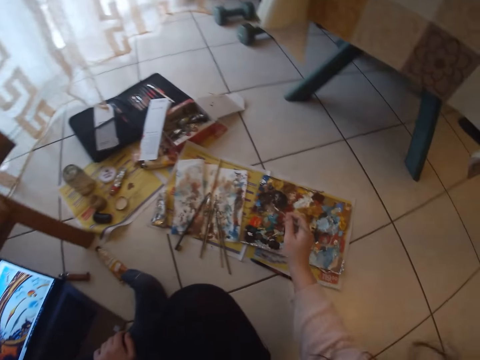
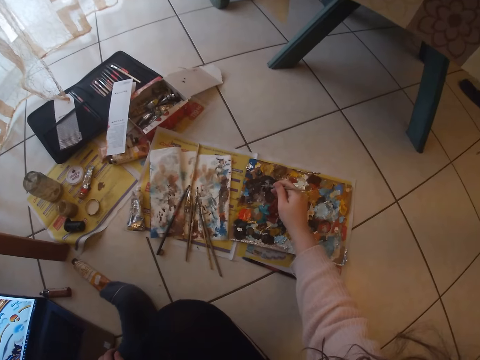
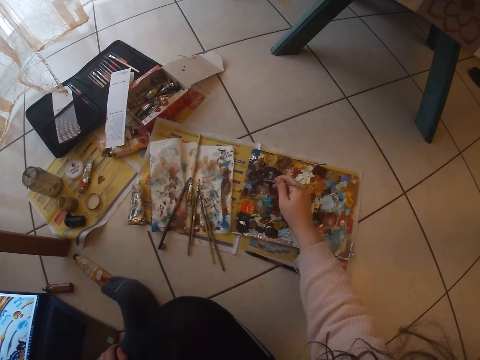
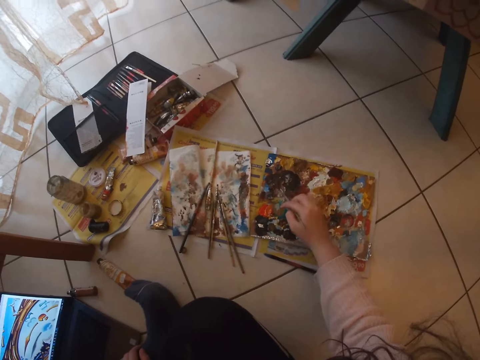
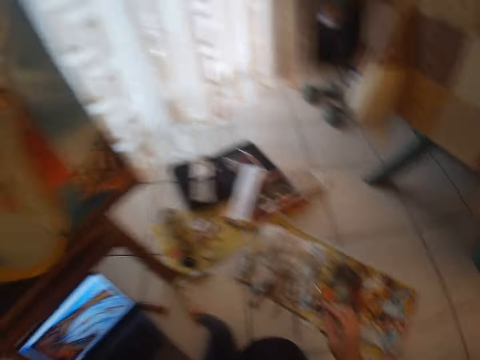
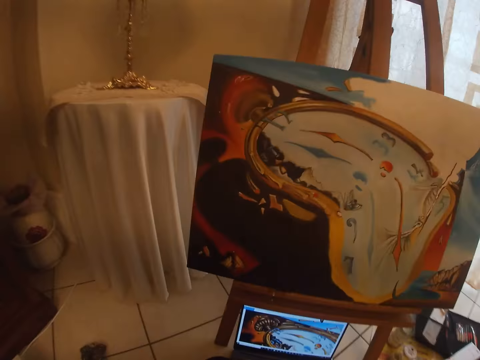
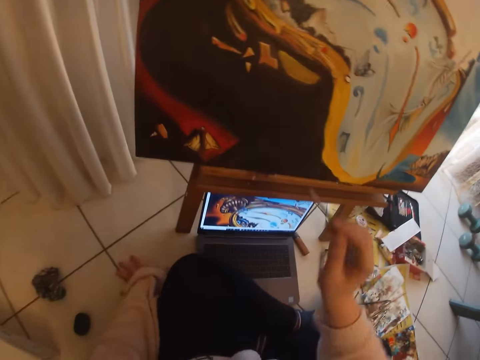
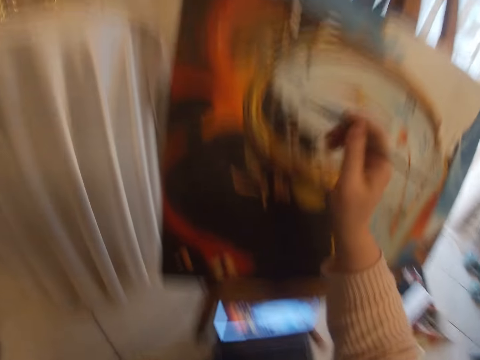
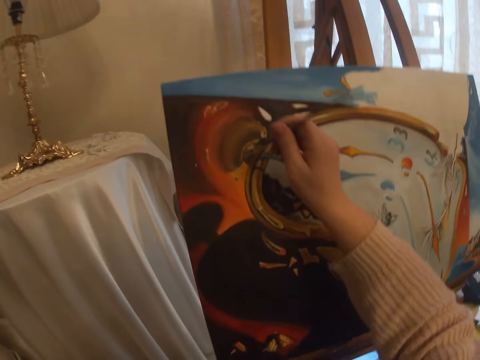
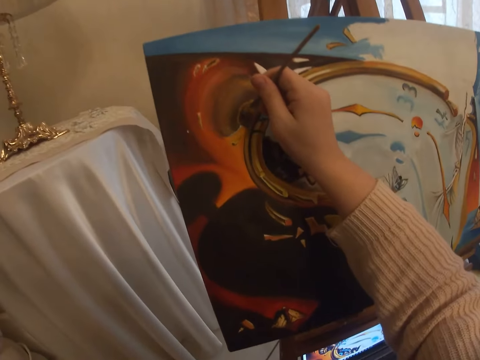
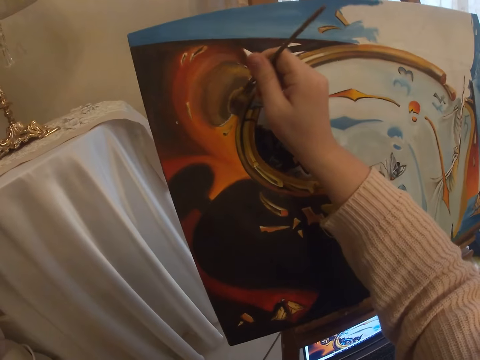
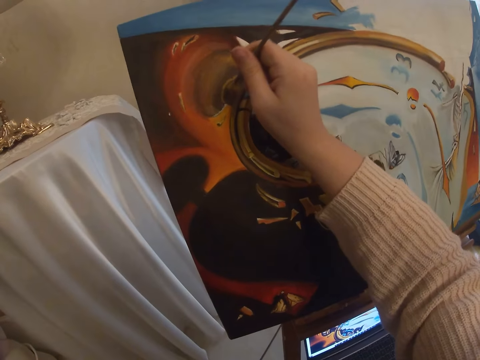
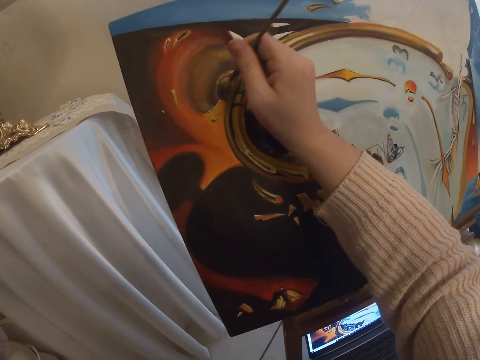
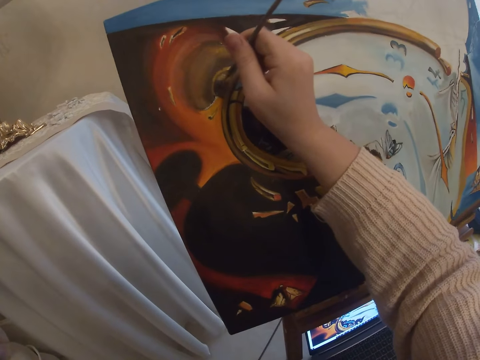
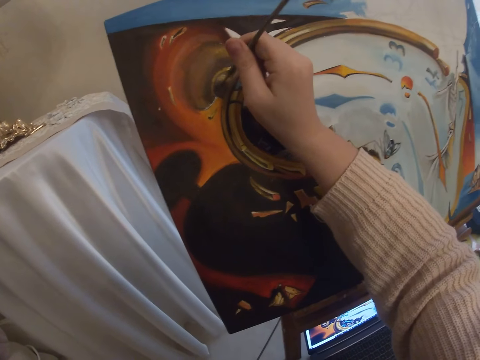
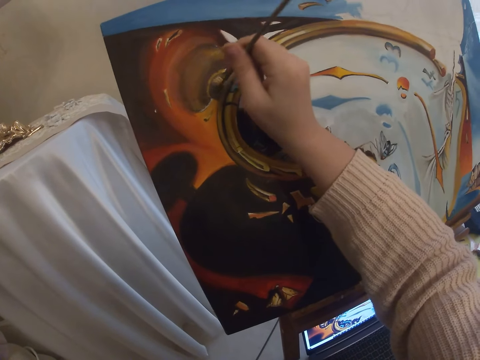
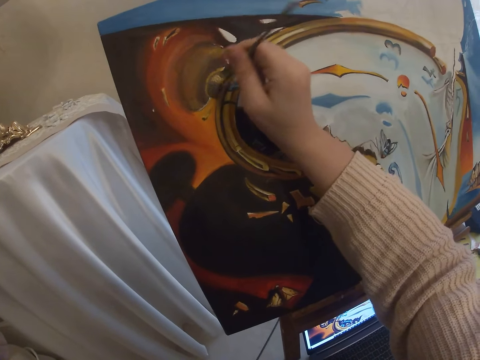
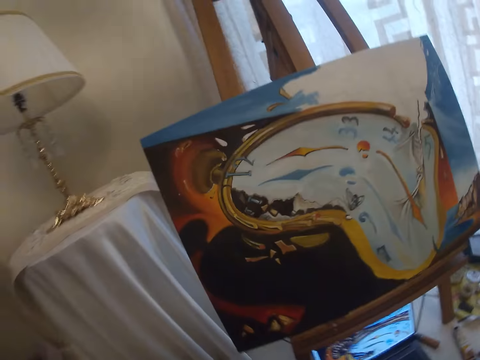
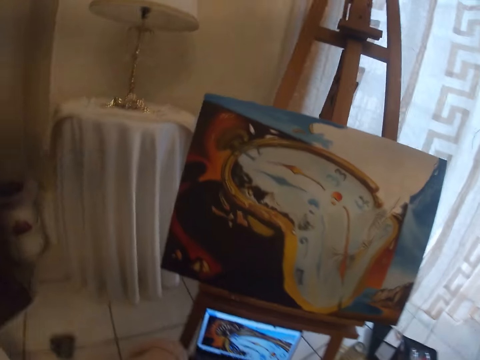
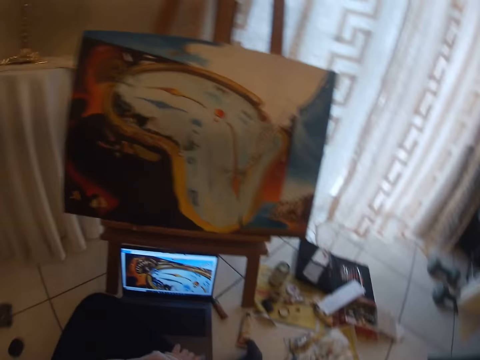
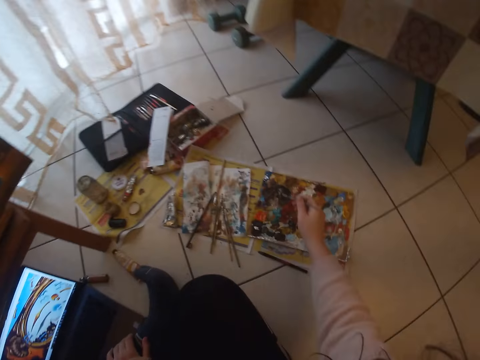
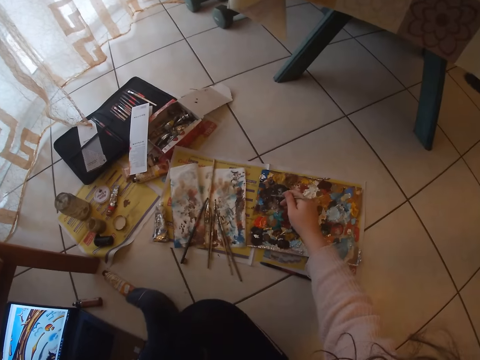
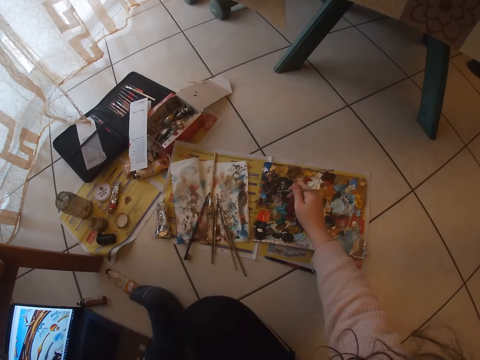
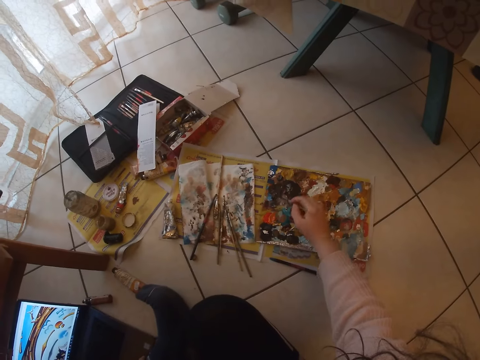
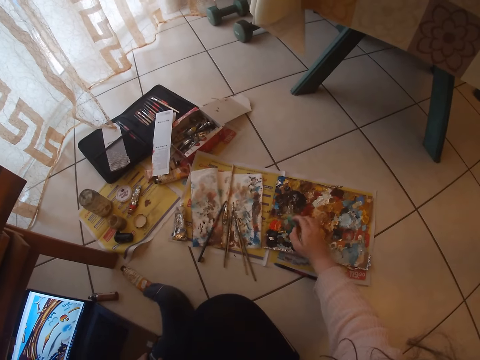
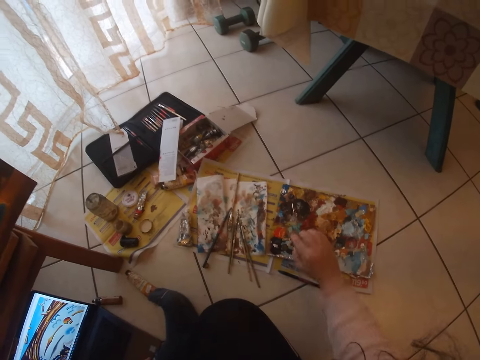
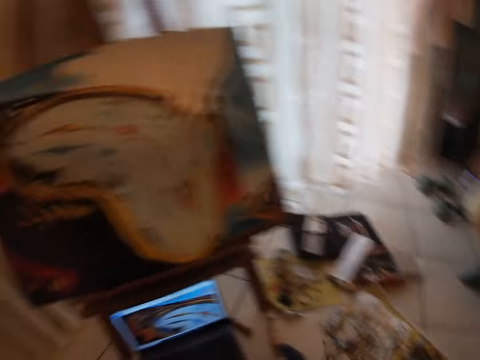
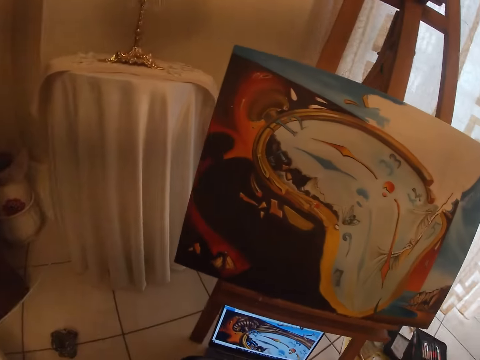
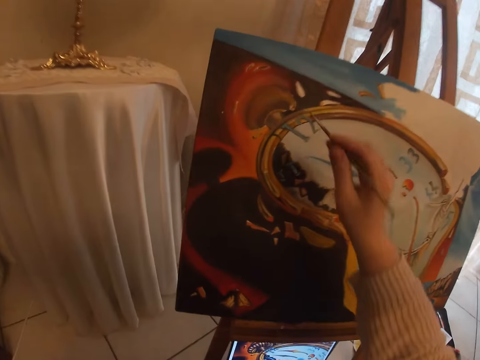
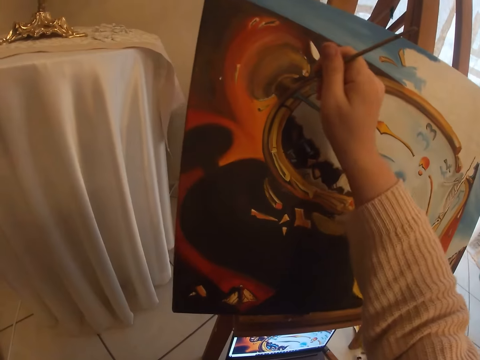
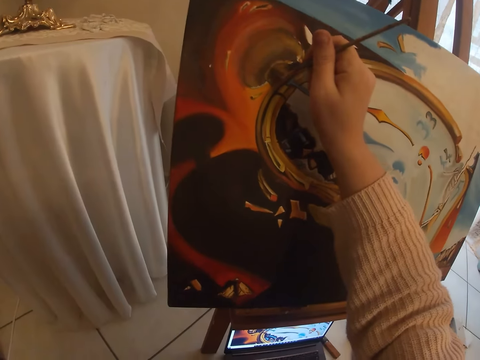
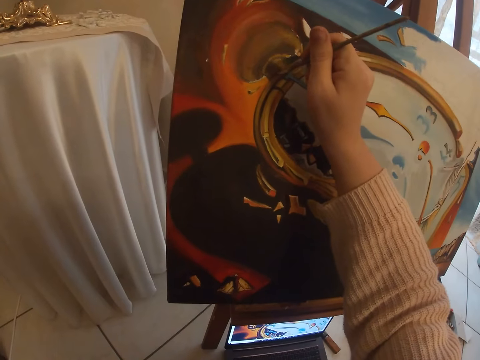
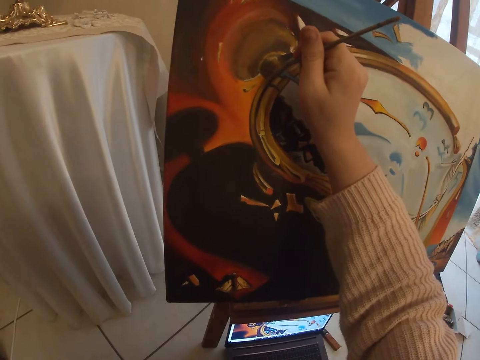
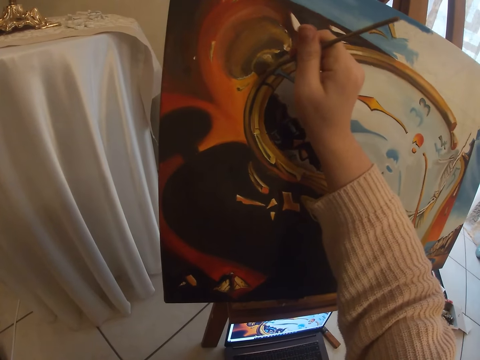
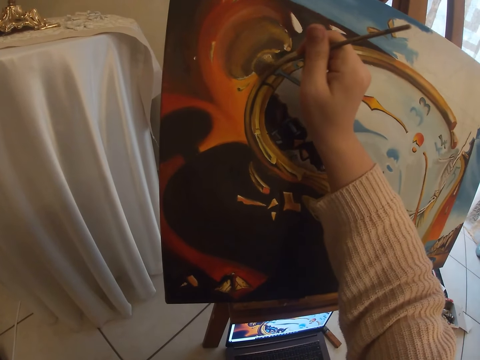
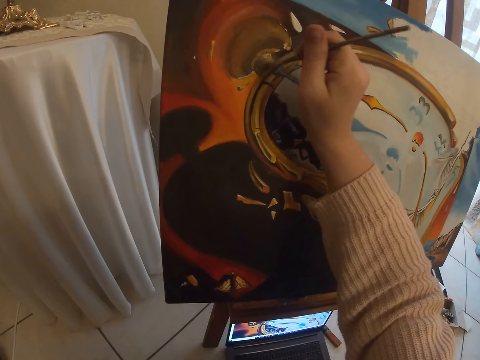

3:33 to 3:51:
The camera wearer picks paint from the paint board with the brush in her right hand. She paints with the paint brush on the art work on the canvas. She picks paint from the paint board with the brush in her right hand. She paints a painting with the paint brush.

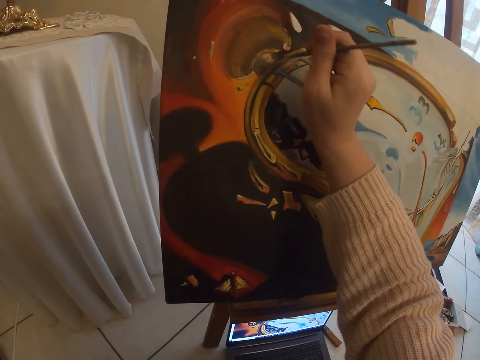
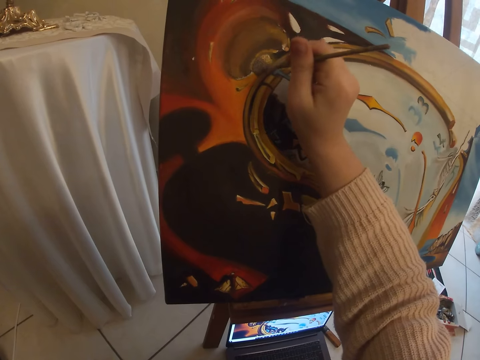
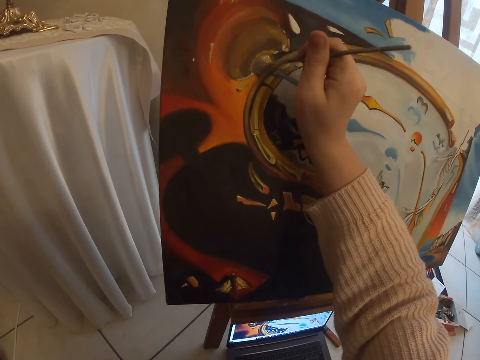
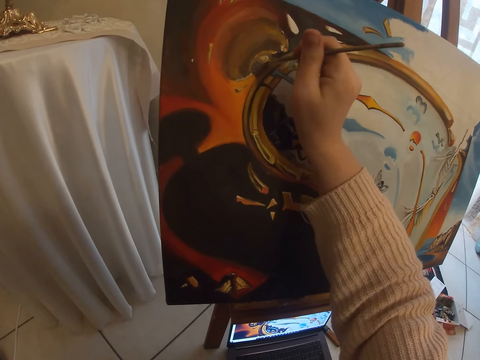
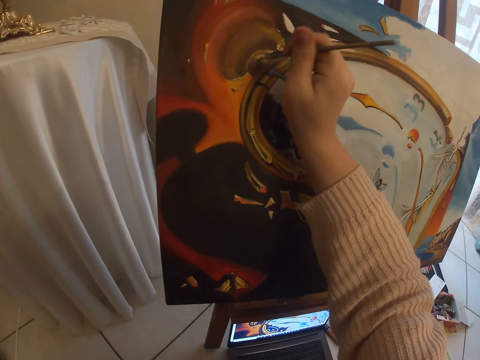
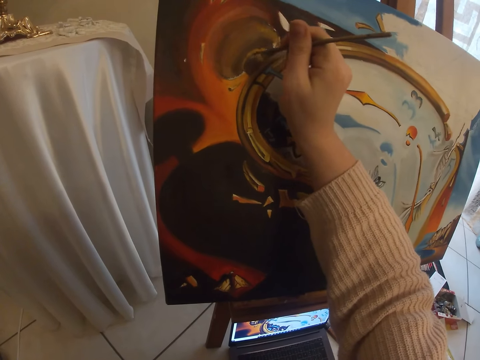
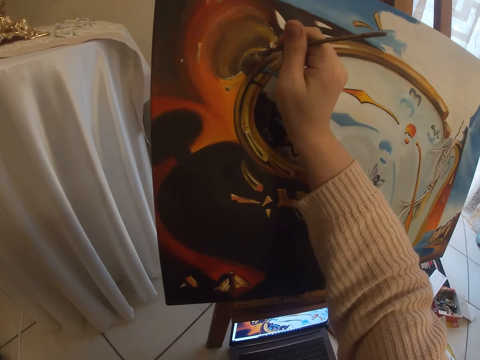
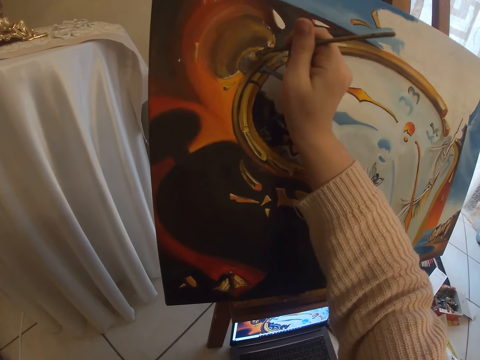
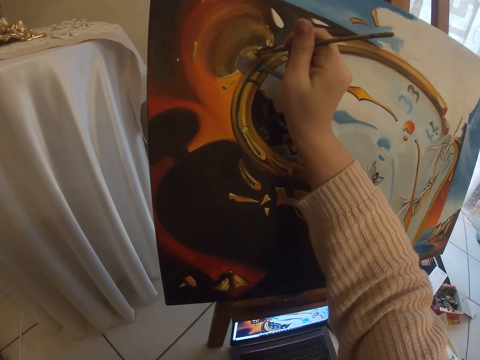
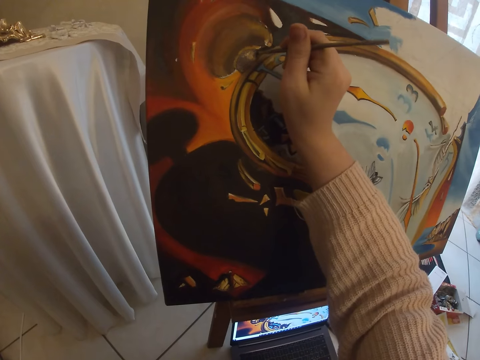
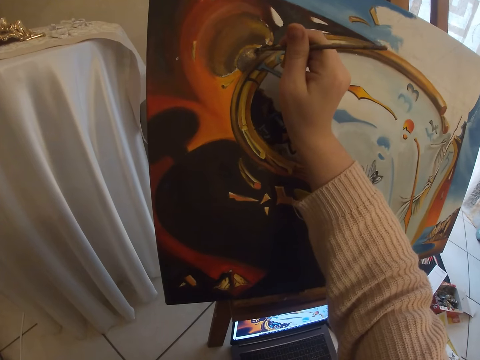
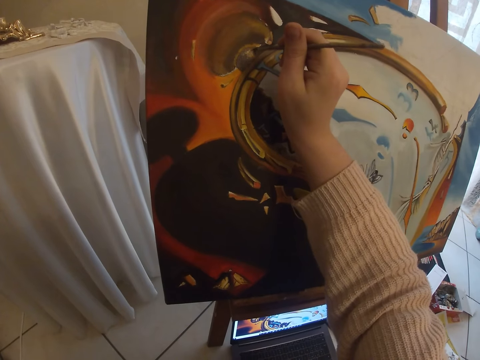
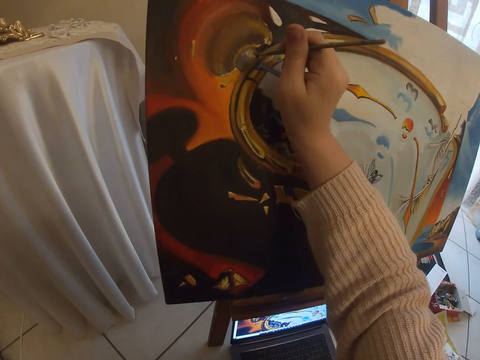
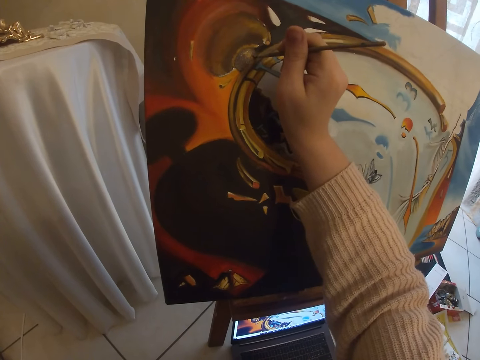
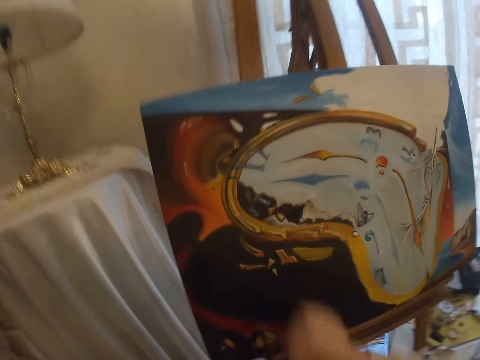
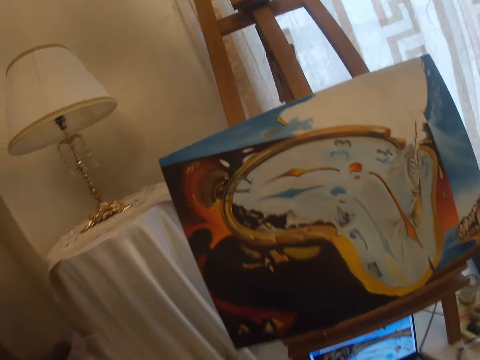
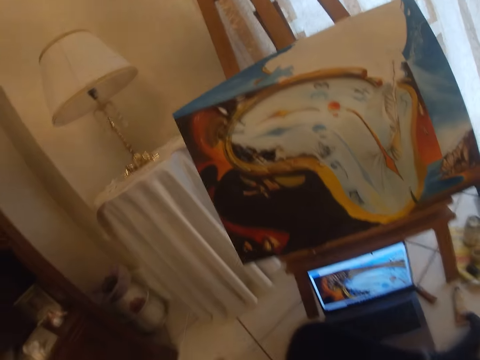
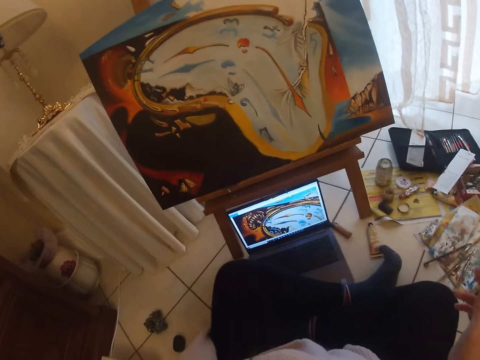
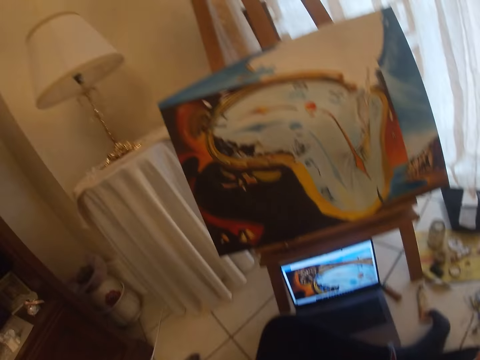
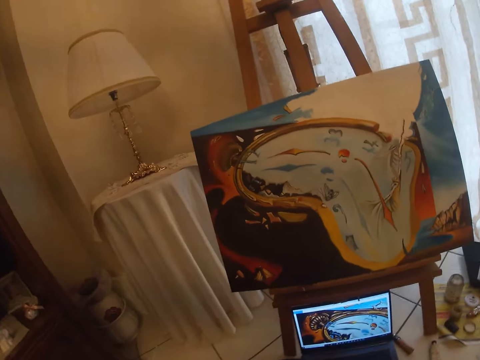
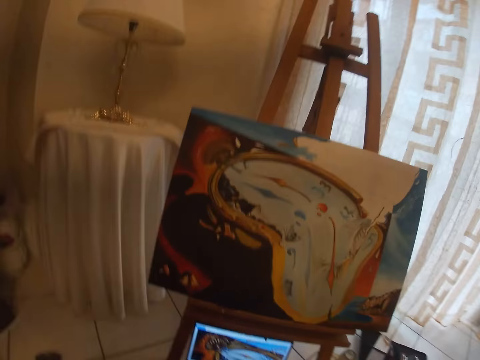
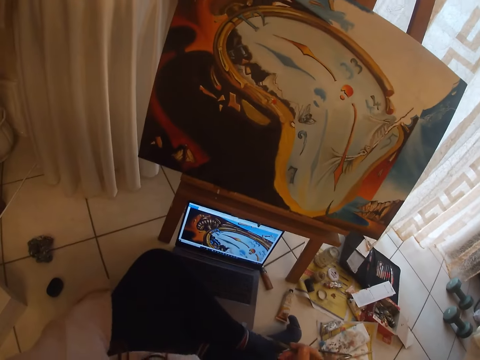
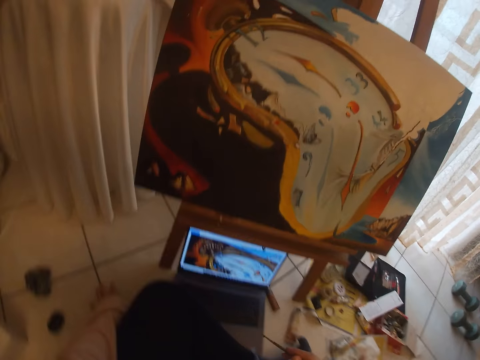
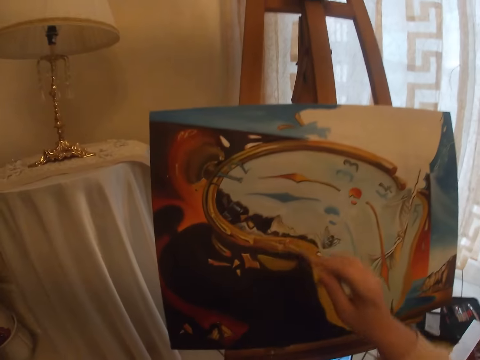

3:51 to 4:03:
The camera wearer checks the screen of the laptop.
